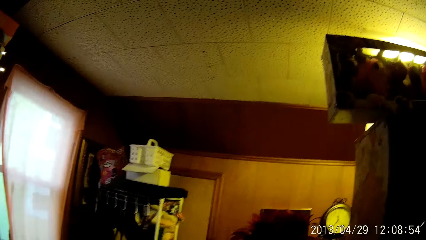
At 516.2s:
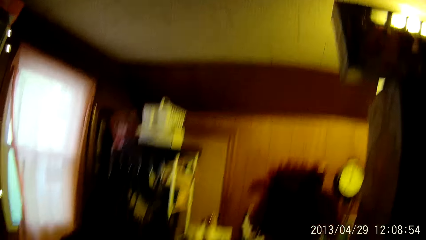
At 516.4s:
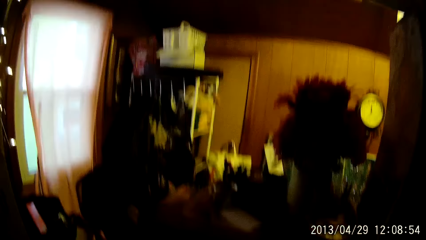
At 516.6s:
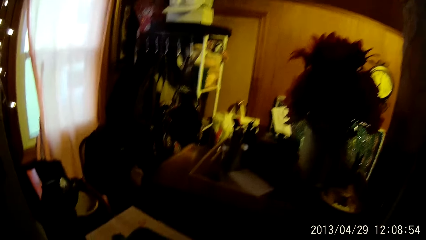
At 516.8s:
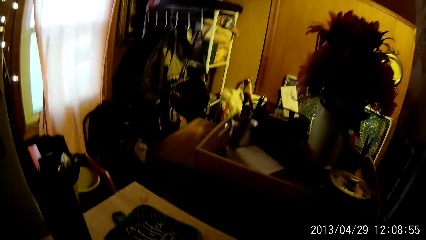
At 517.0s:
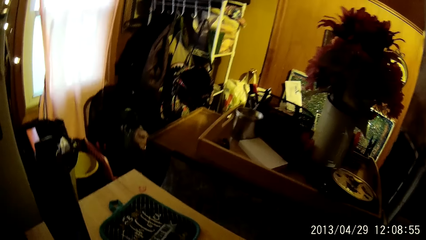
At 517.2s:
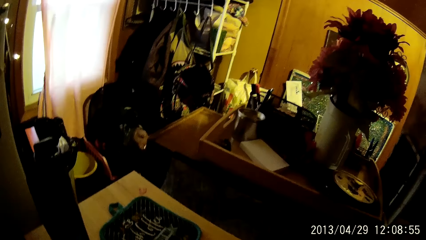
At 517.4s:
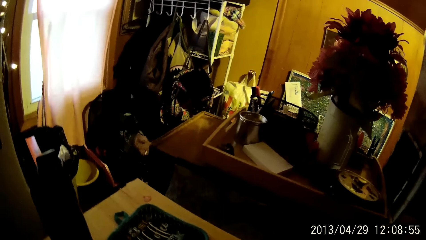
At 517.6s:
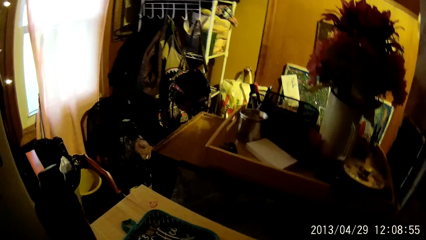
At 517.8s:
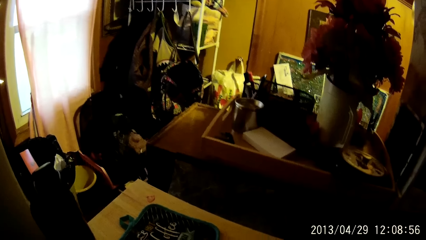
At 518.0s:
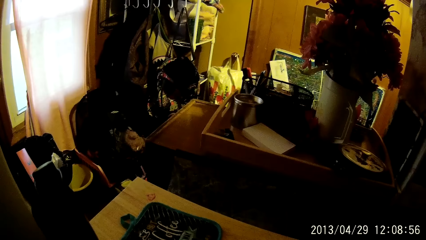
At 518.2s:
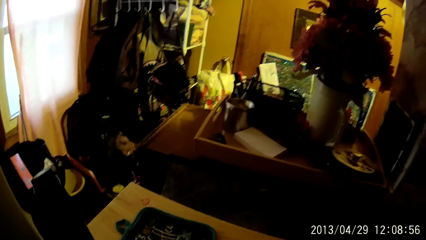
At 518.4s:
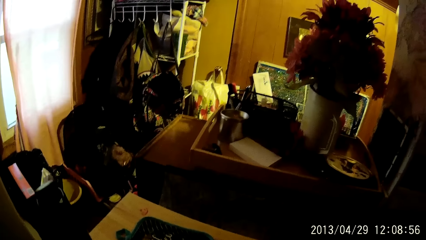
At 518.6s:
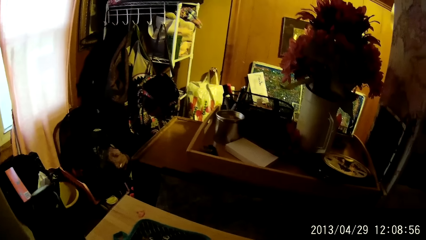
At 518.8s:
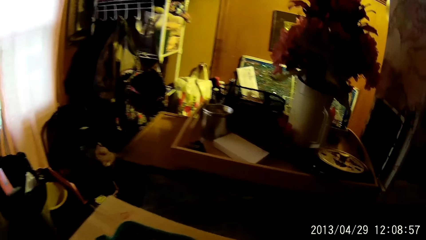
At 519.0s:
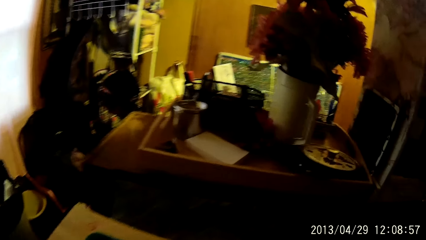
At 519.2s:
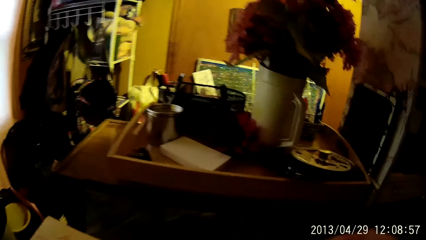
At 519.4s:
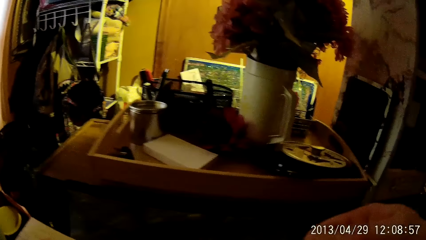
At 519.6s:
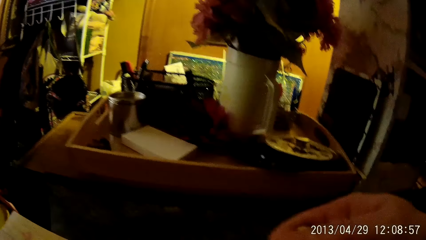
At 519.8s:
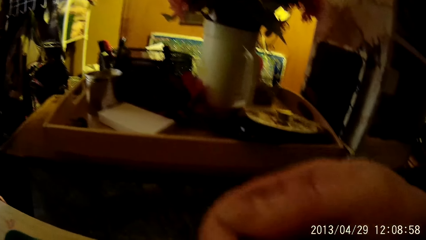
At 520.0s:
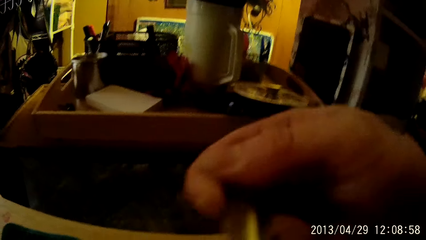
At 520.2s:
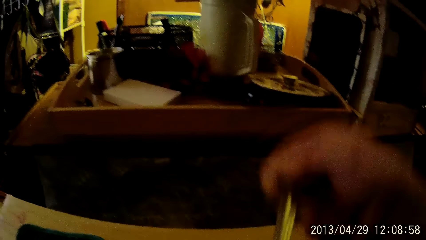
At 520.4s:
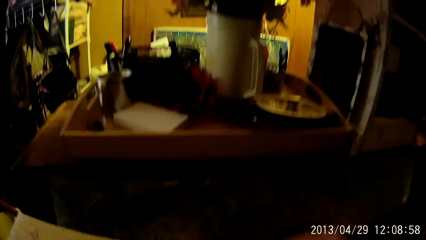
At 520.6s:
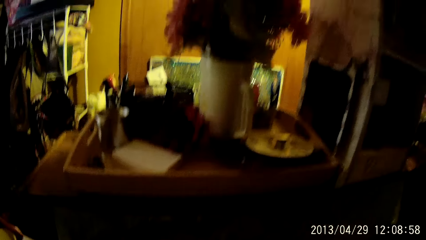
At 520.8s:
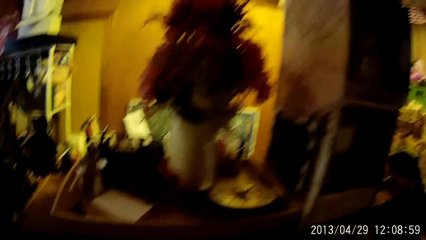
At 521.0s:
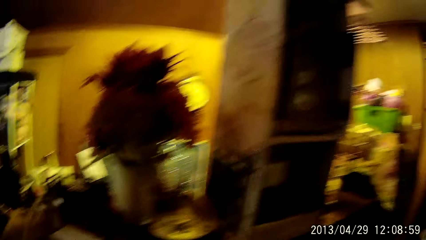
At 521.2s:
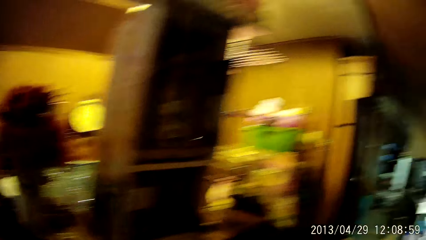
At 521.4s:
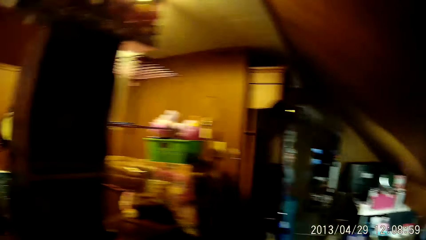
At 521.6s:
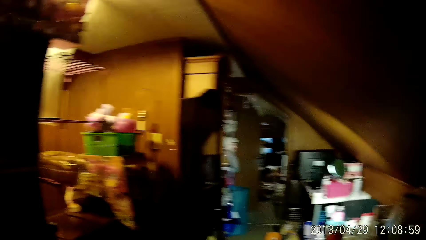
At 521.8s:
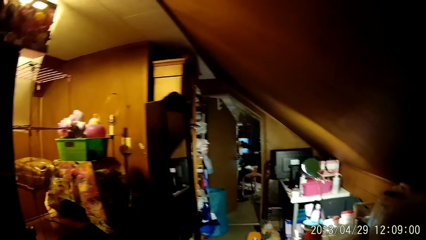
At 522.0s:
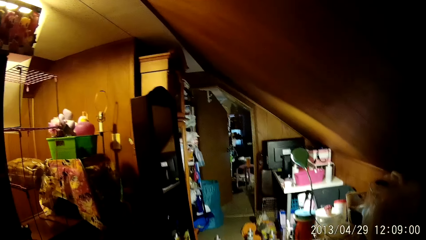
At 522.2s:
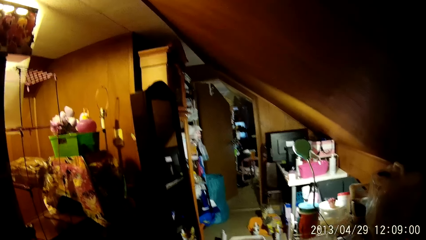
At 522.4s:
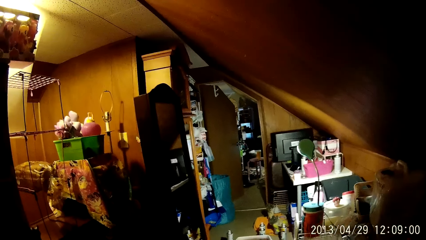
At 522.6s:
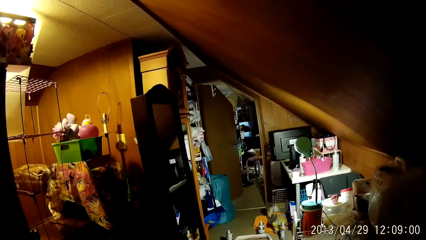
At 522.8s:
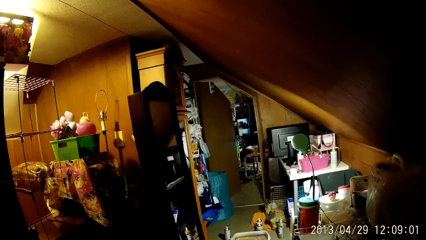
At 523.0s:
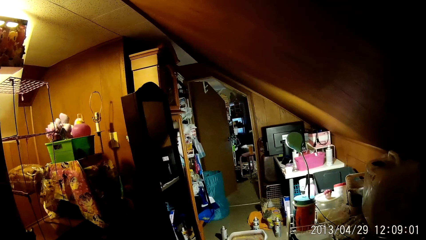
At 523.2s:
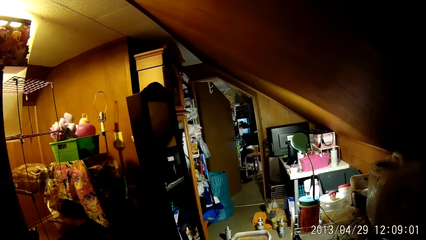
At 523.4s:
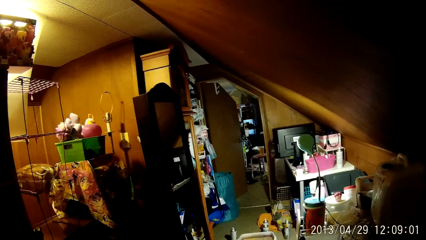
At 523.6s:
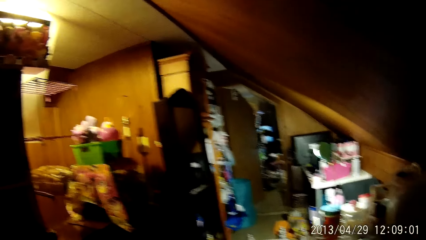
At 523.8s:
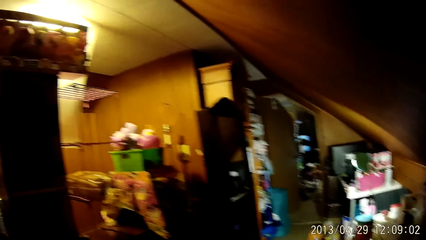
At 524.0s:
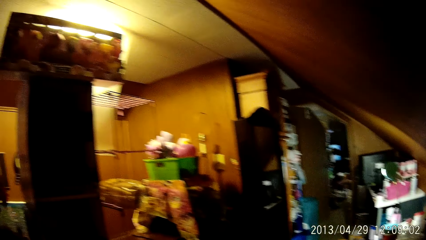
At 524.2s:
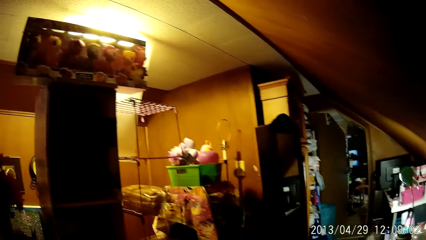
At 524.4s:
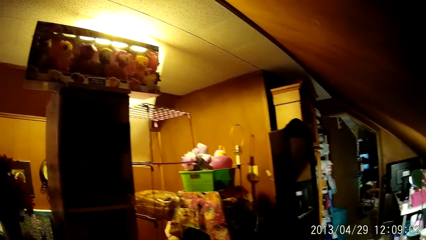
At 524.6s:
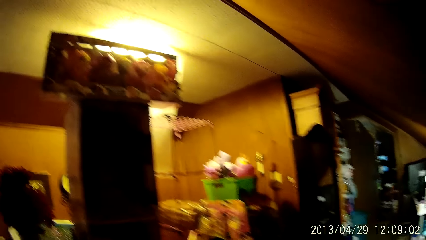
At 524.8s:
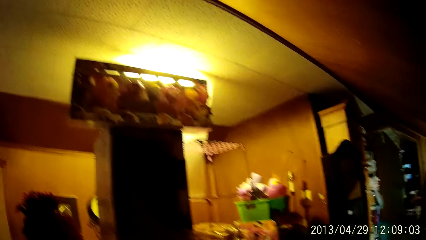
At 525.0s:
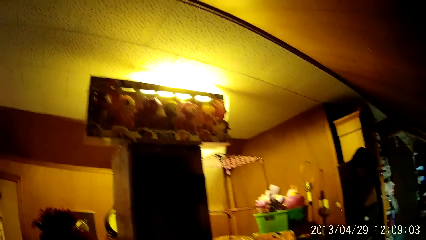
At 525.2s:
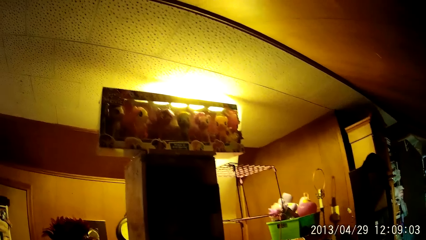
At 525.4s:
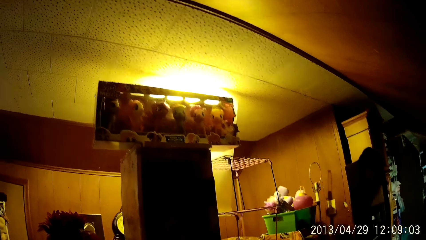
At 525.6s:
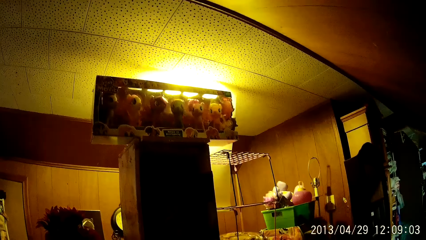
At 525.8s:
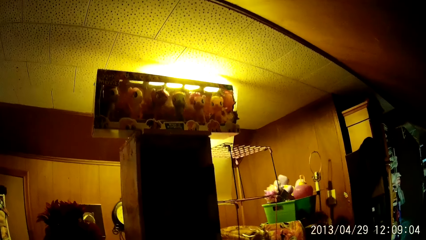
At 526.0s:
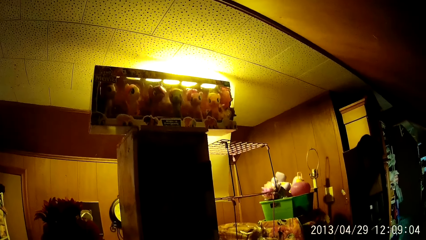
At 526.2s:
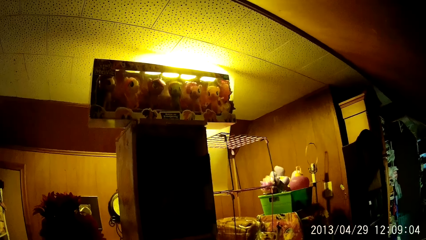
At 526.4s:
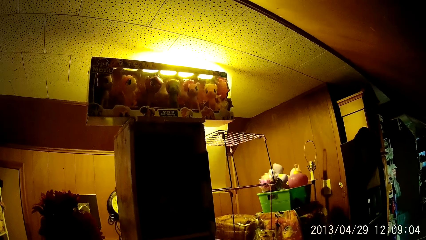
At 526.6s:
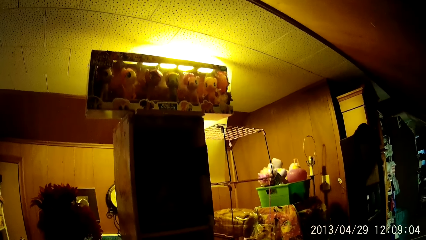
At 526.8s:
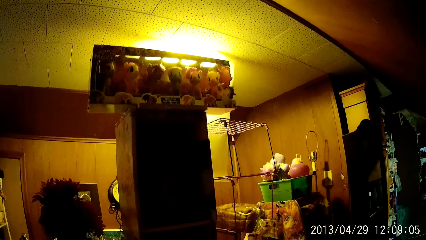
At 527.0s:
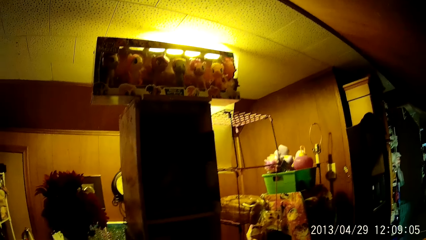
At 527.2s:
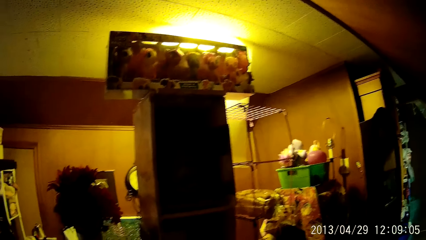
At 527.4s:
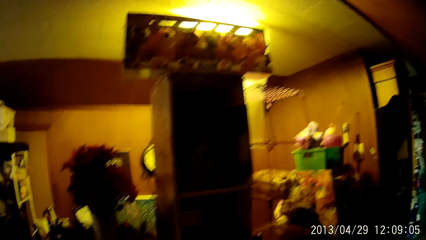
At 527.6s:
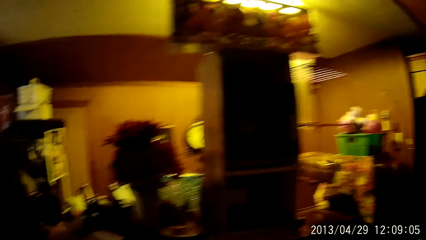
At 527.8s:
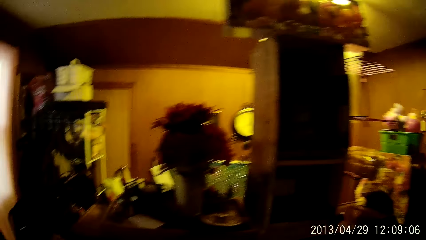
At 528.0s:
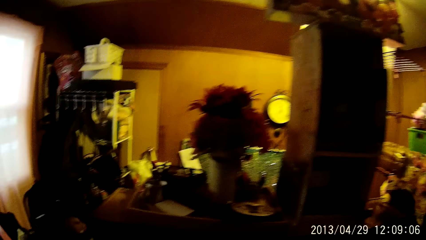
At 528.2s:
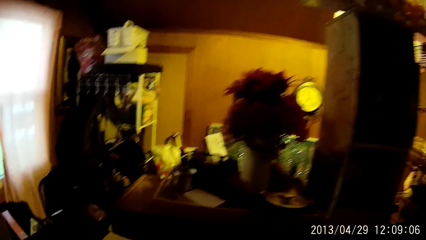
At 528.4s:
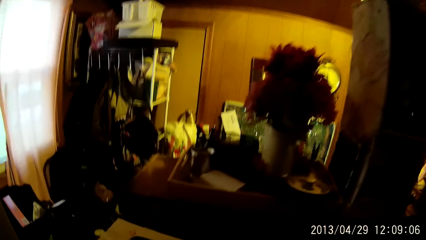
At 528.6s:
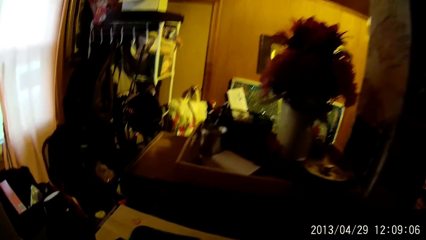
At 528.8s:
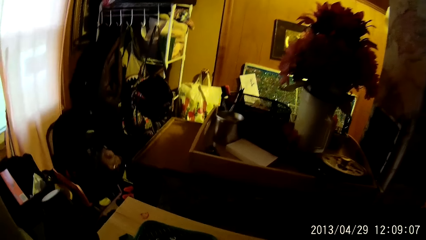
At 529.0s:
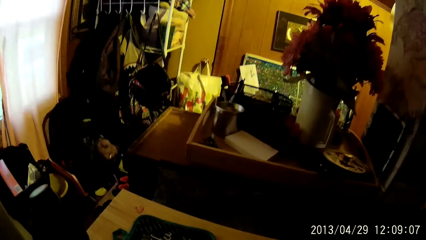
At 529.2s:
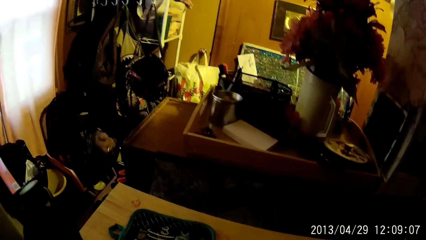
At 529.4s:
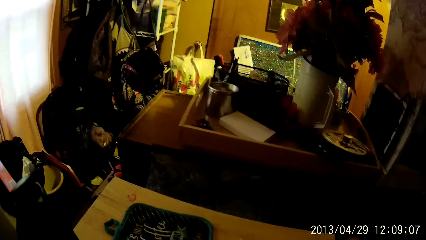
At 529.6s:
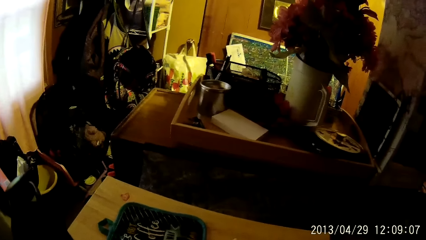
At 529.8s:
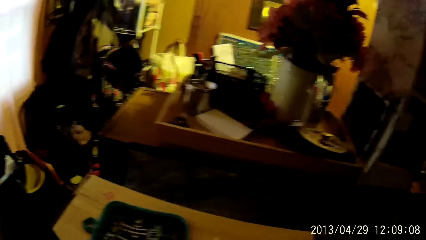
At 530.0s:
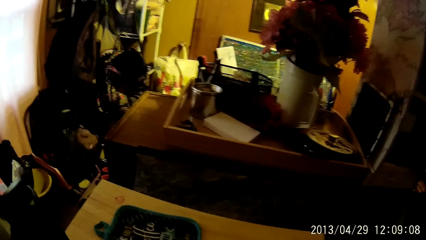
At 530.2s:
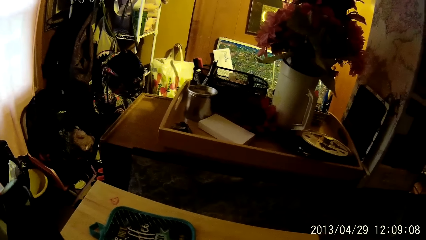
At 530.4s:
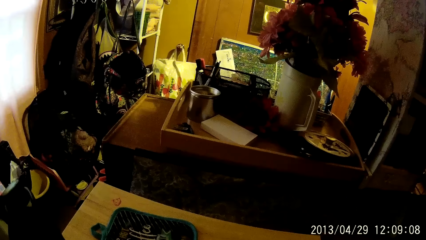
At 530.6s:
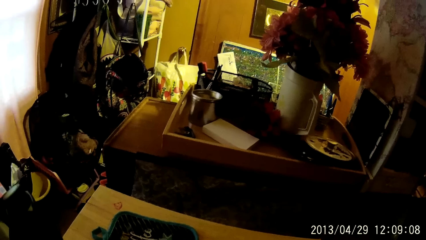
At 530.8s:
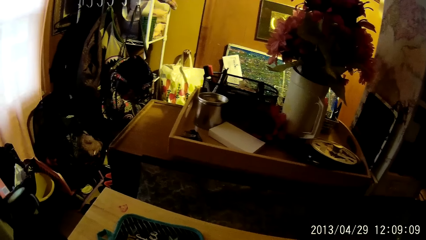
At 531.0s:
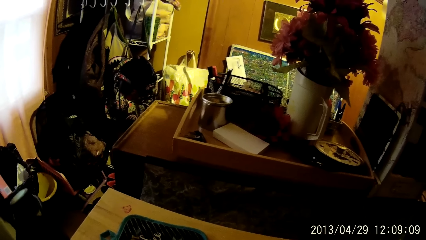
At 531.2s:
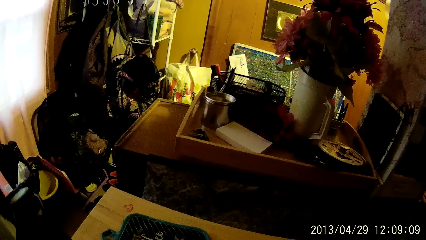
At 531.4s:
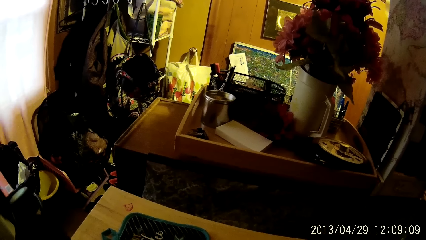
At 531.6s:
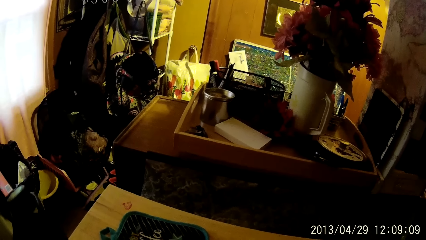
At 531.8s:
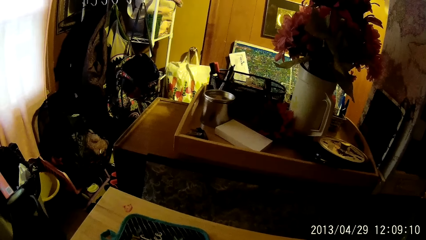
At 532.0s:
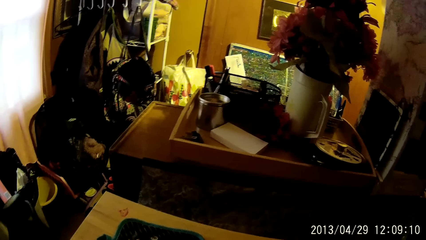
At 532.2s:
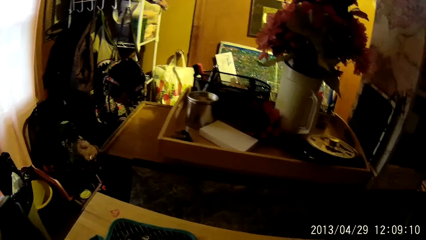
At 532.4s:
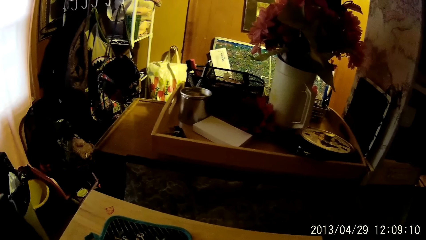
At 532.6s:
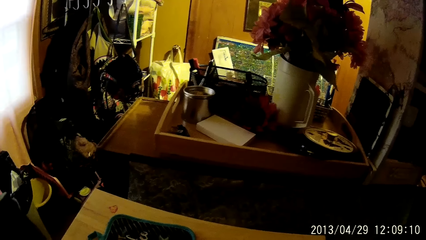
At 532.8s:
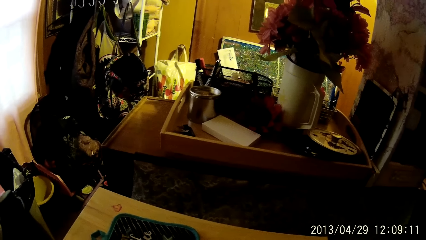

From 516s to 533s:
The camera wearer turns around the room. He pulls a cord with his right hand.
